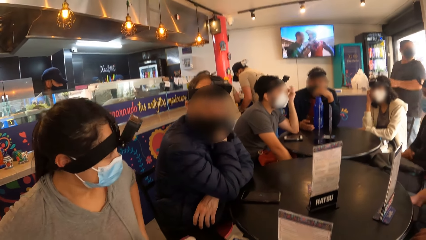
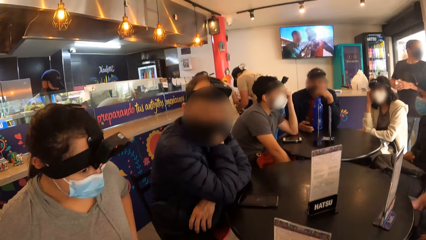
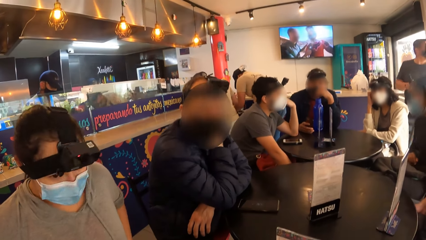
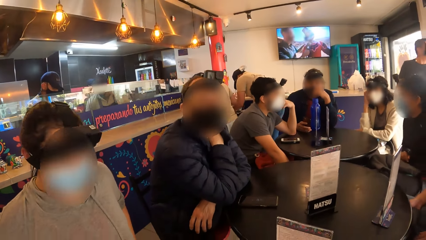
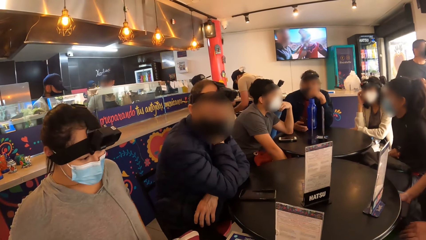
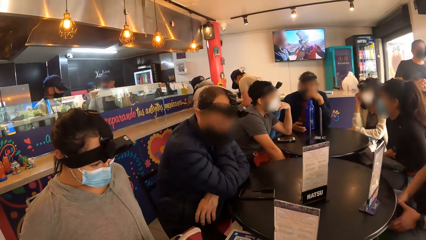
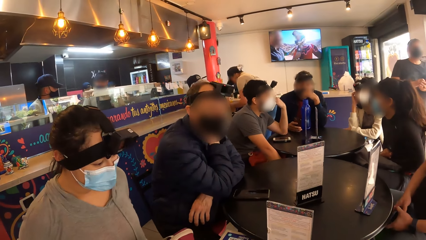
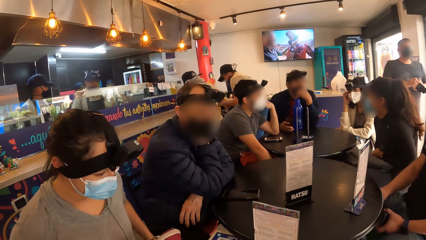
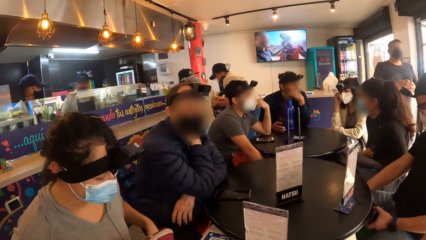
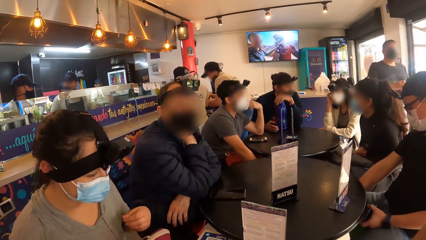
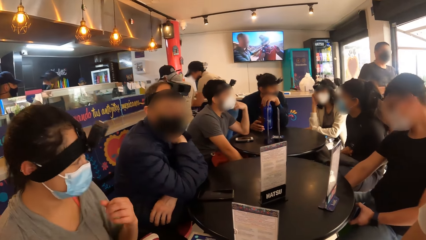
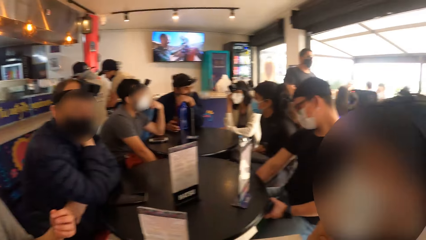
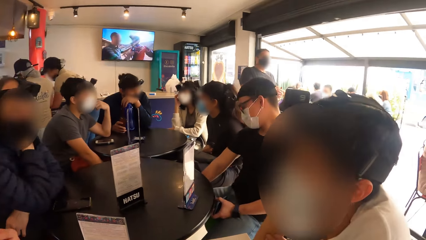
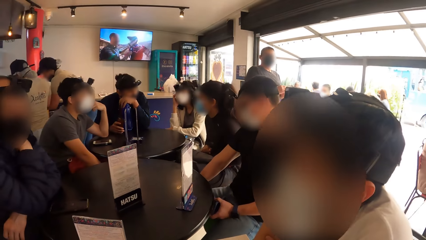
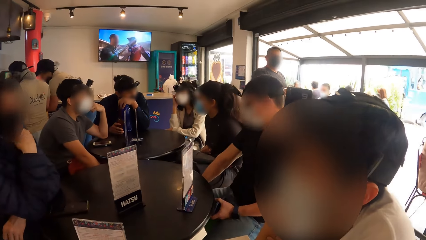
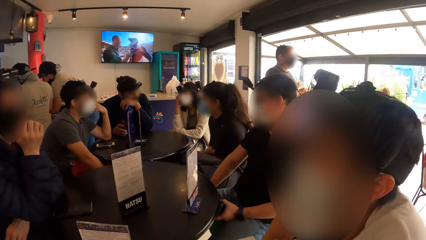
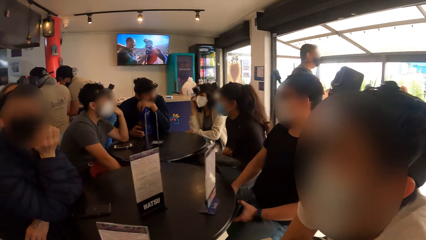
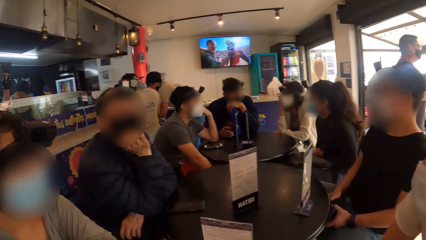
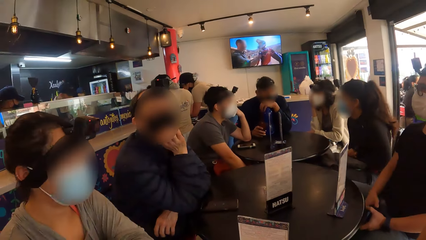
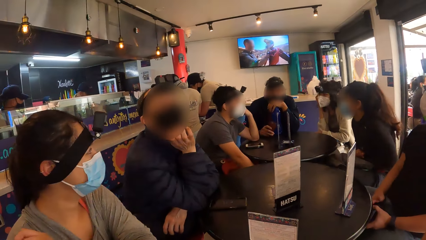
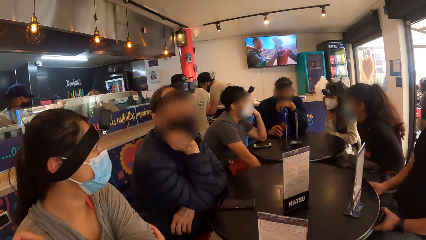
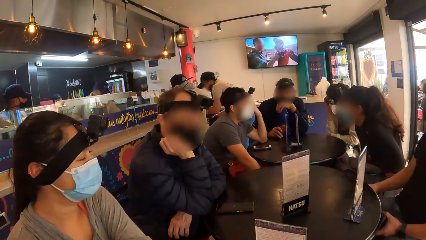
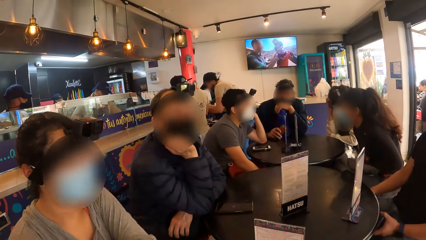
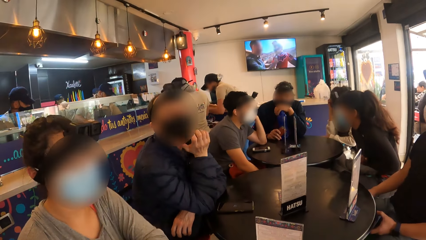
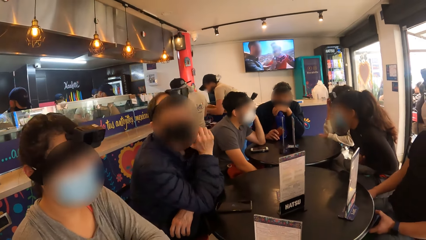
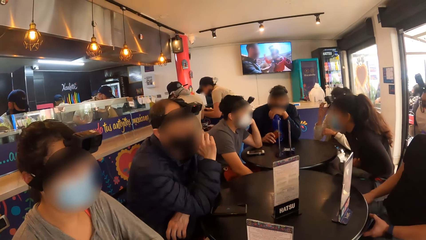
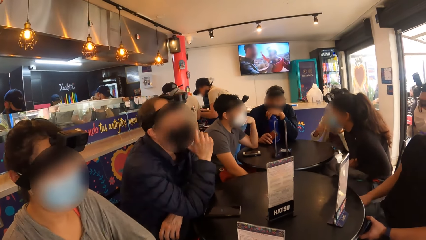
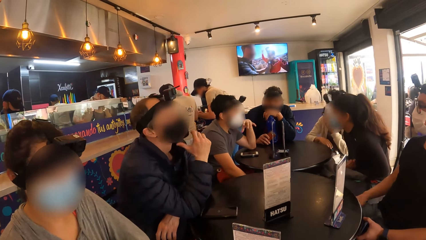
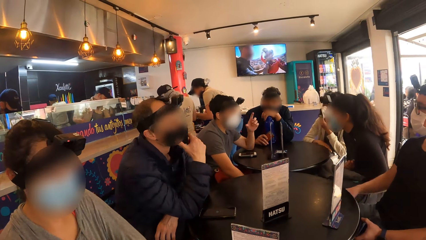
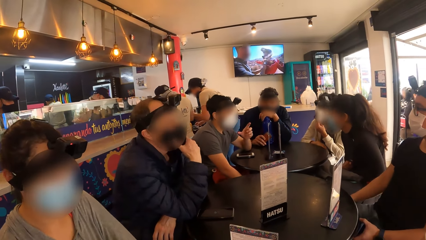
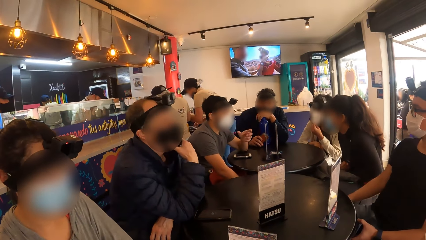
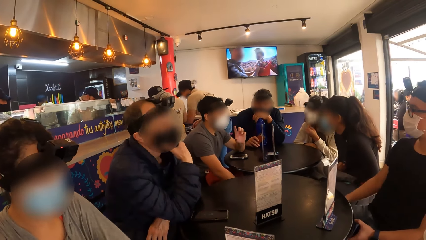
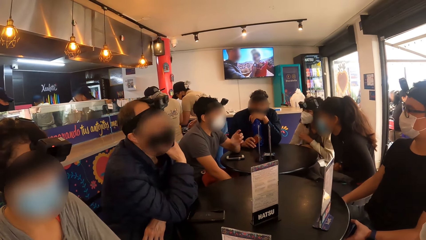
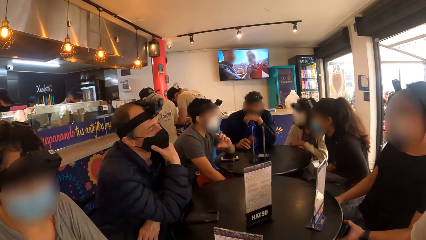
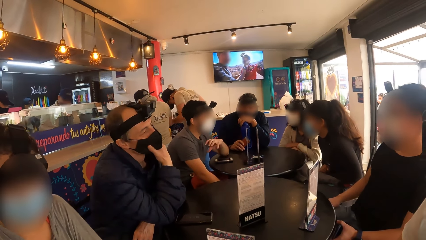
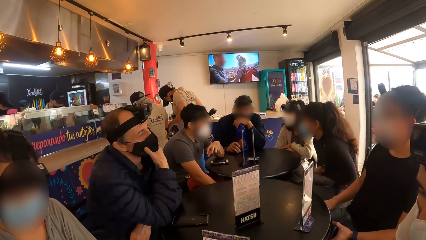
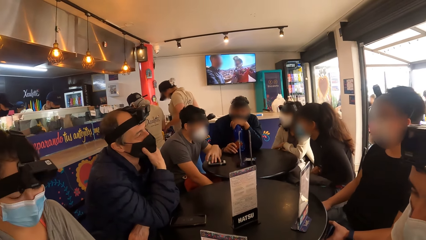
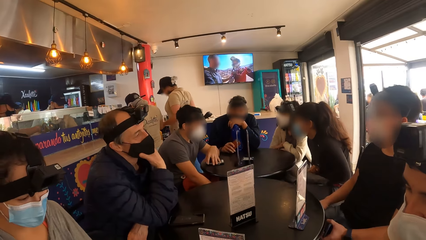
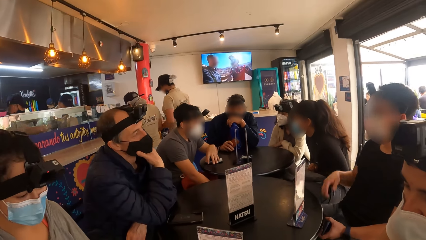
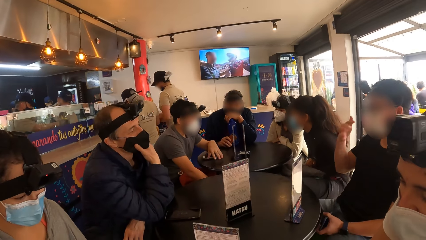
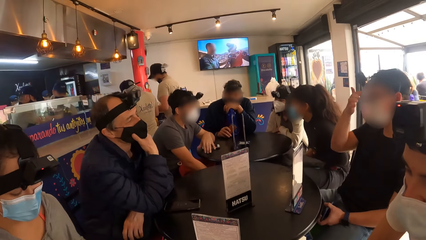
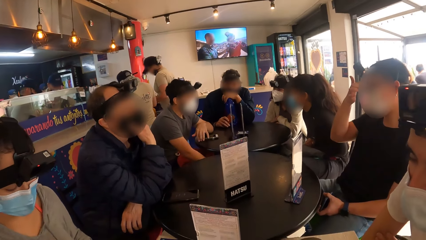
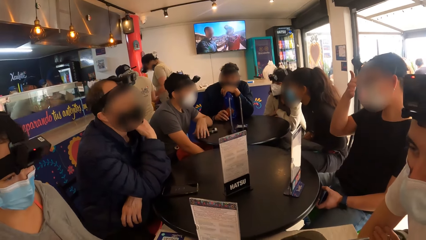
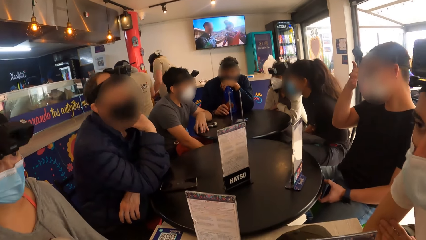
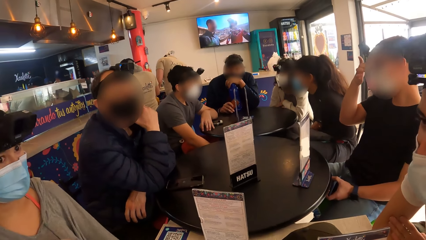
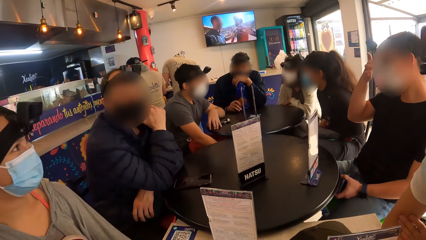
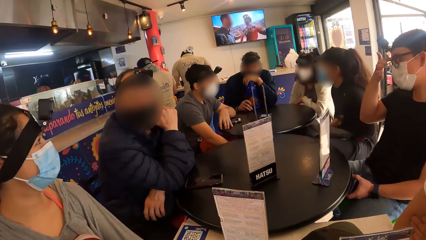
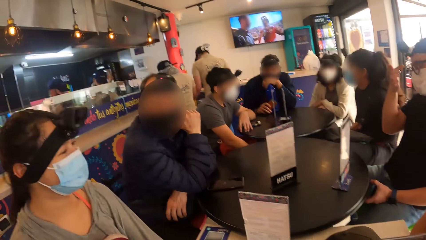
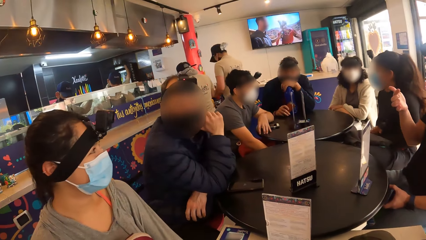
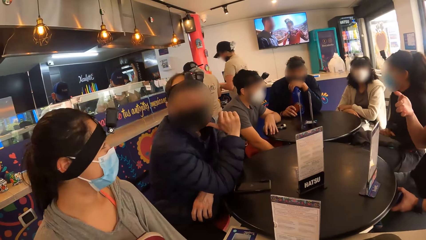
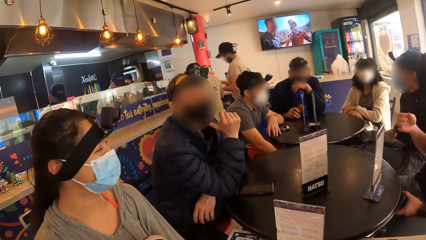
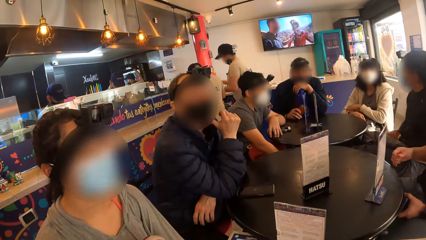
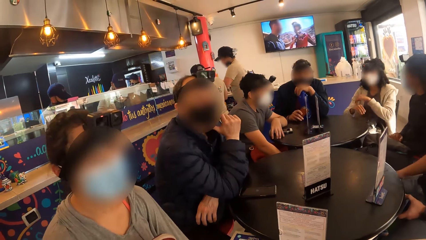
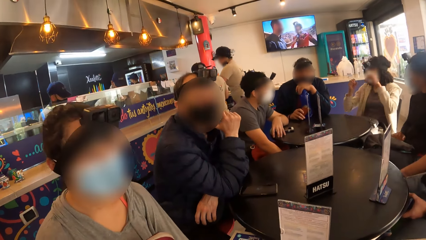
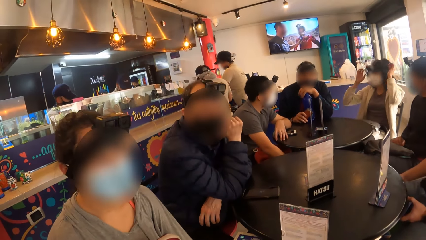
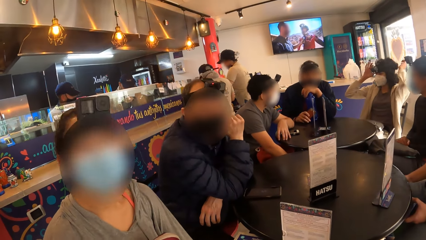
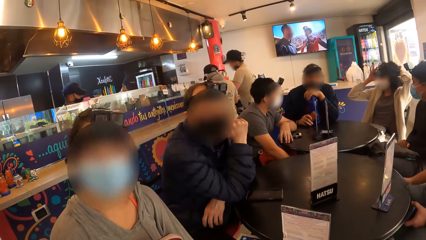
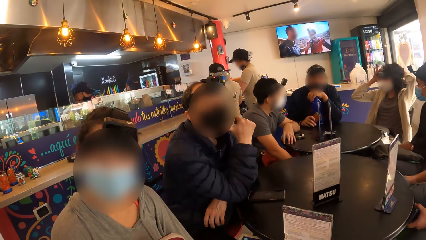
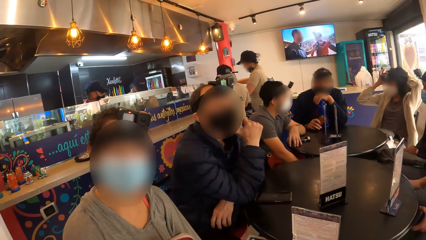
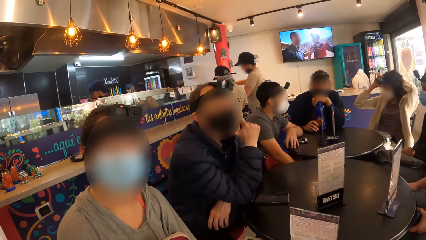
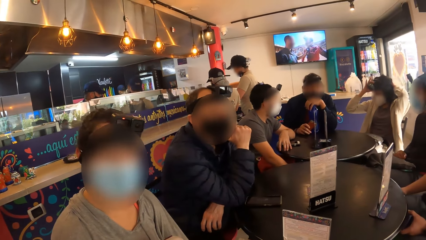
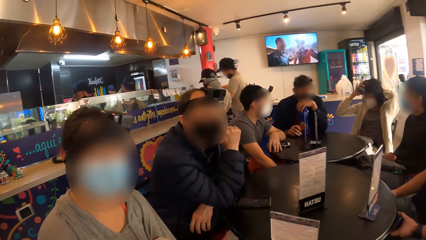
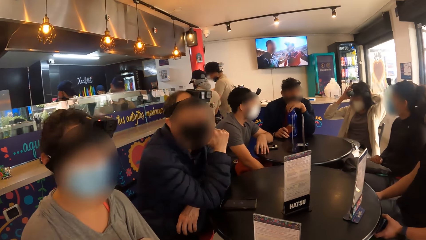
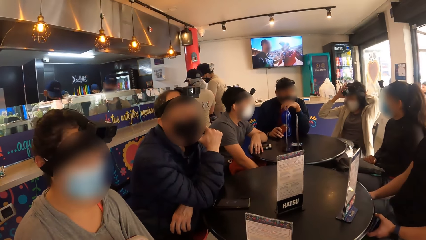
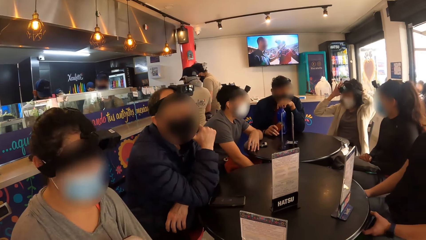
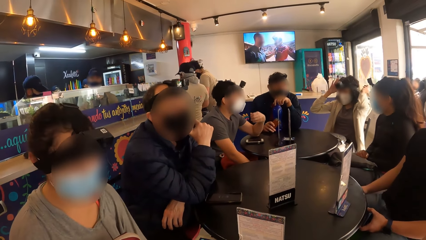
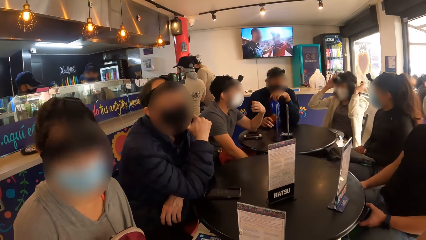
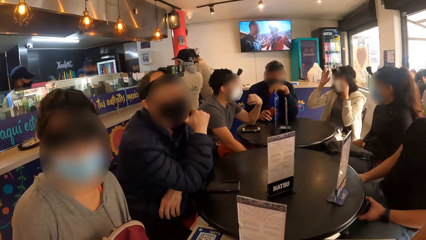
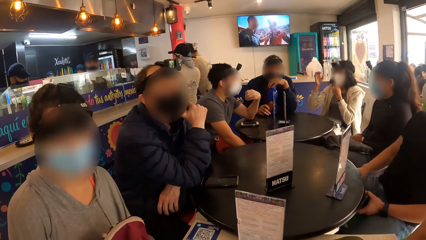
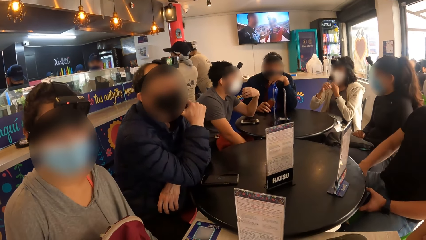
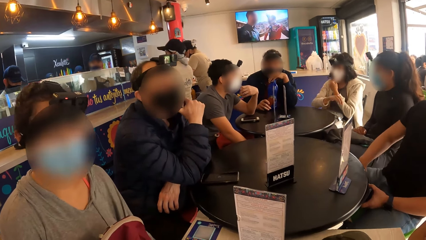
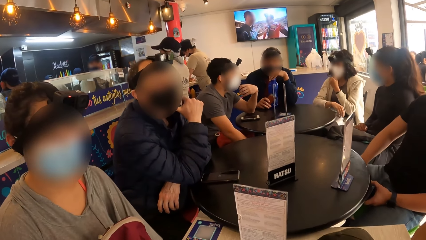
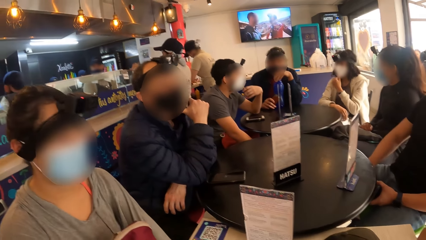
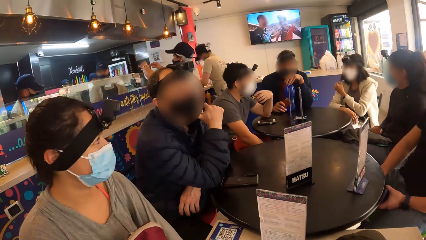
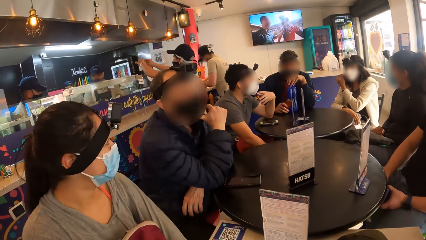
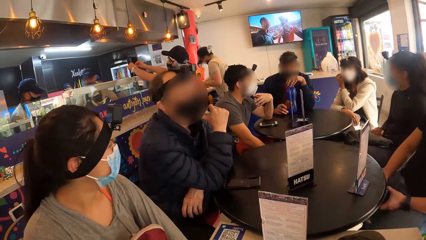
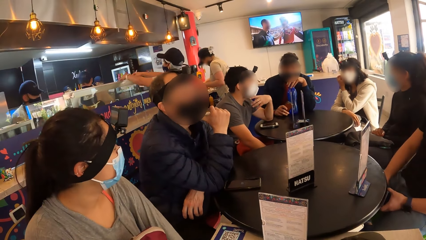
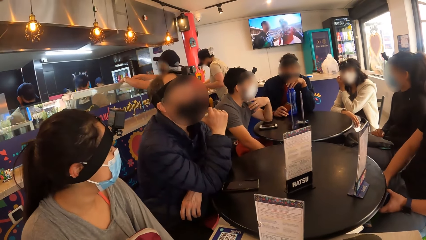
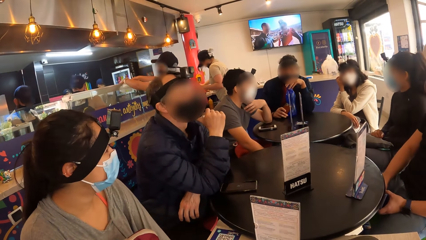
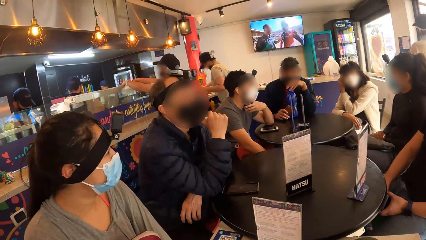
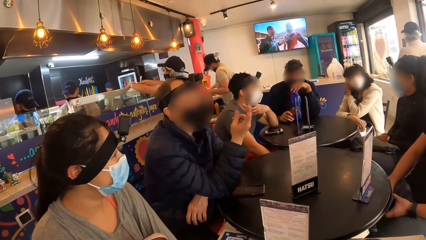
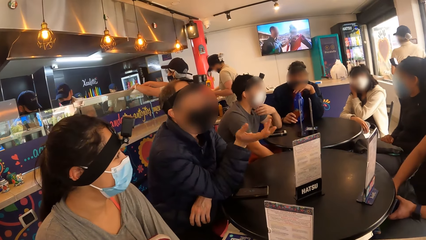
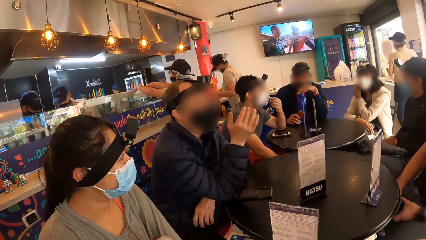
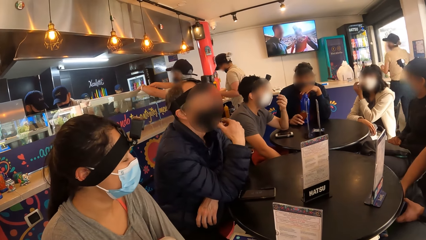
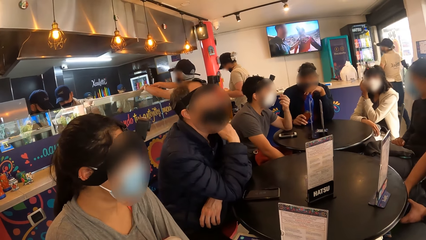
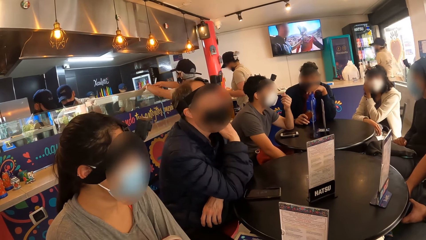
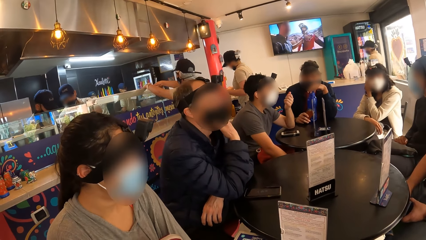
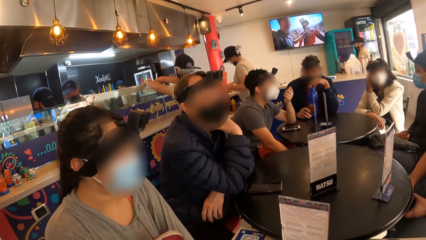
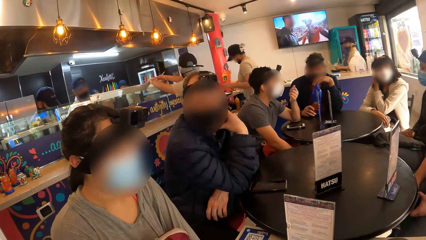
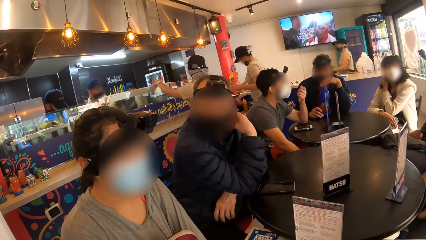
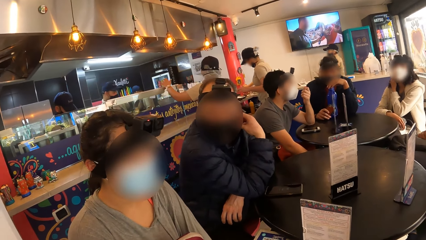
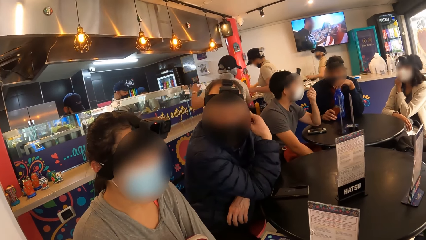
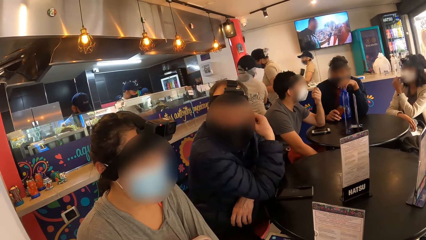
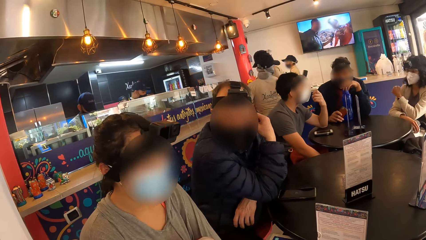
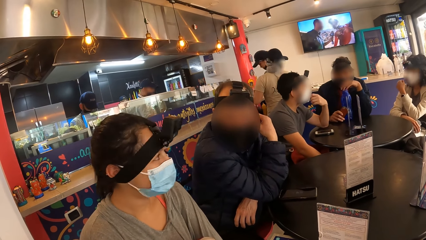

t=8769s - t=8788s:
The first man converses with the other man. The other man converses with the woman.
